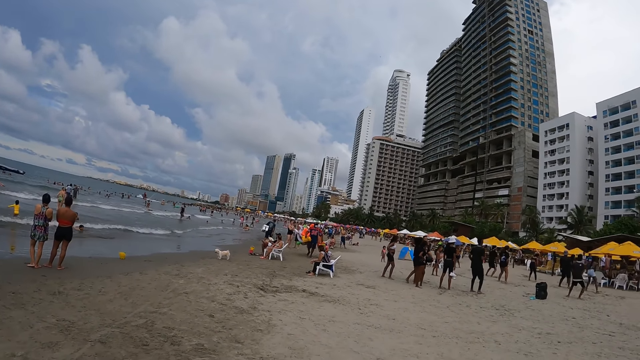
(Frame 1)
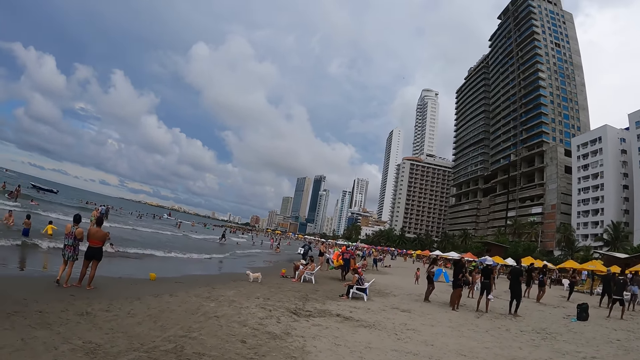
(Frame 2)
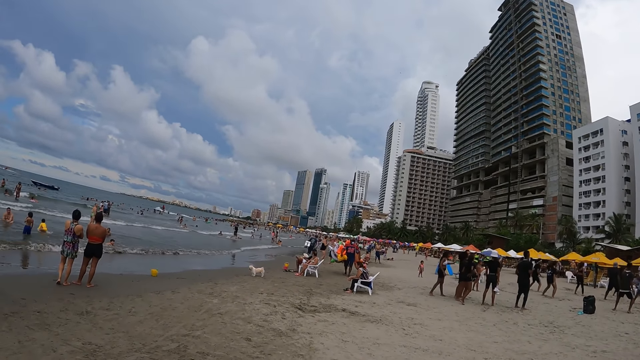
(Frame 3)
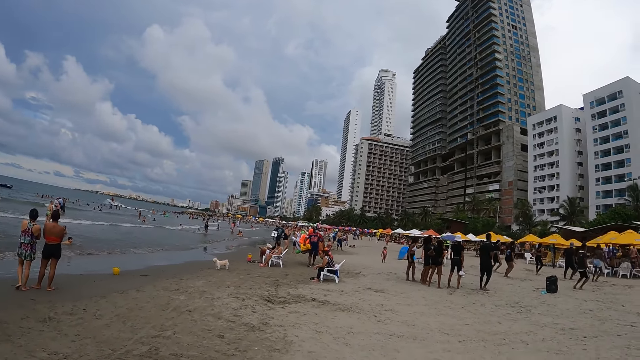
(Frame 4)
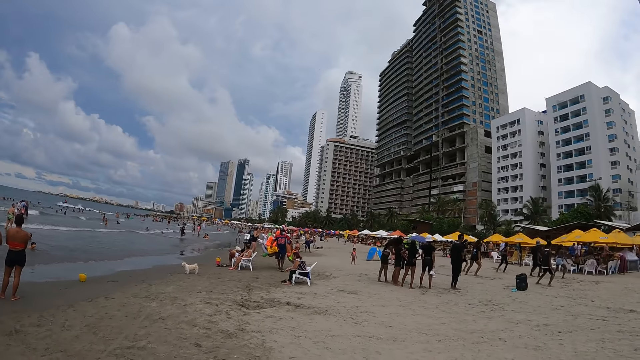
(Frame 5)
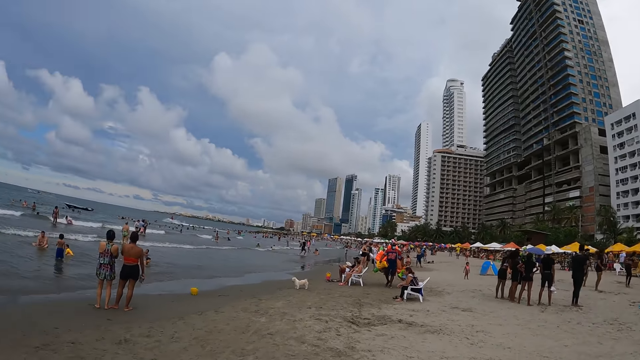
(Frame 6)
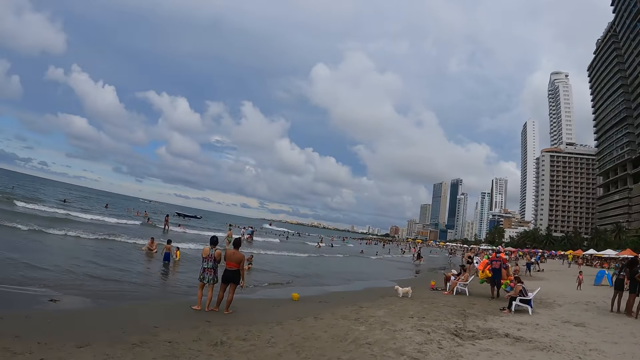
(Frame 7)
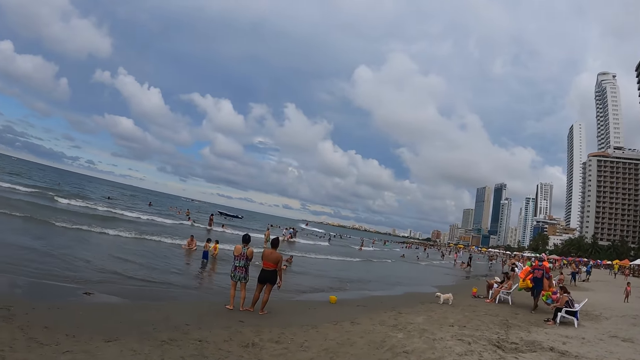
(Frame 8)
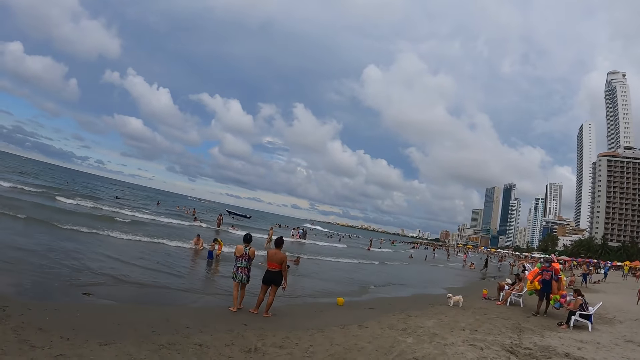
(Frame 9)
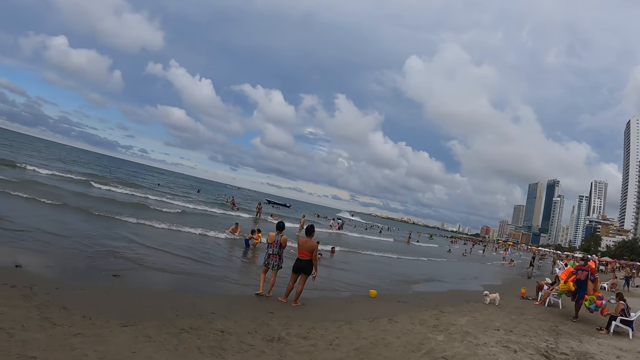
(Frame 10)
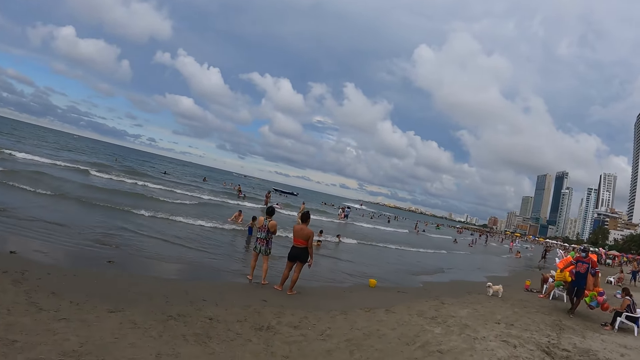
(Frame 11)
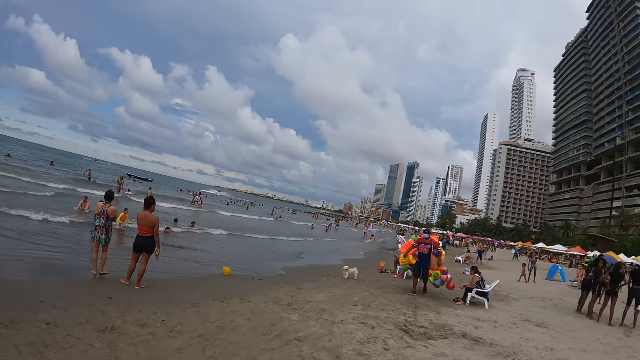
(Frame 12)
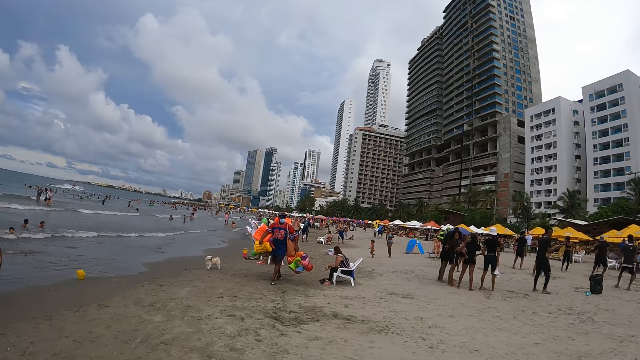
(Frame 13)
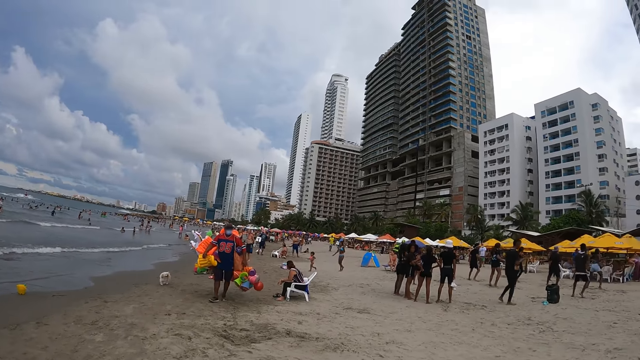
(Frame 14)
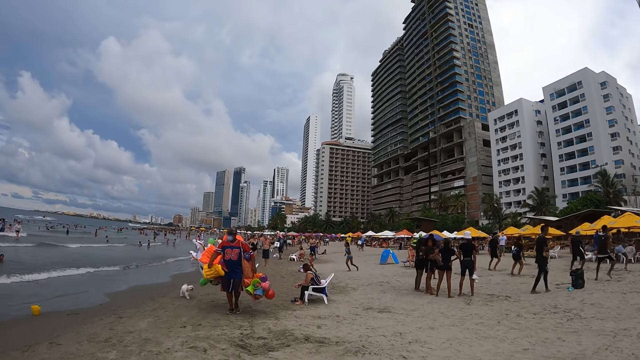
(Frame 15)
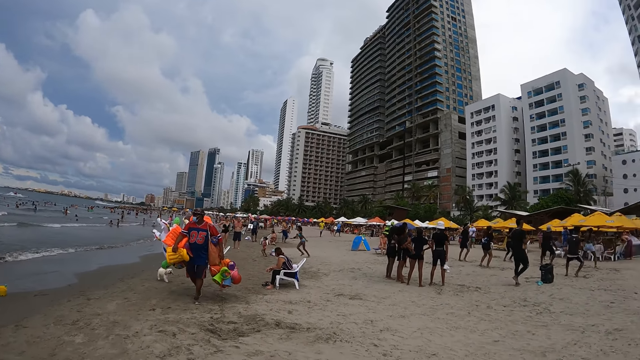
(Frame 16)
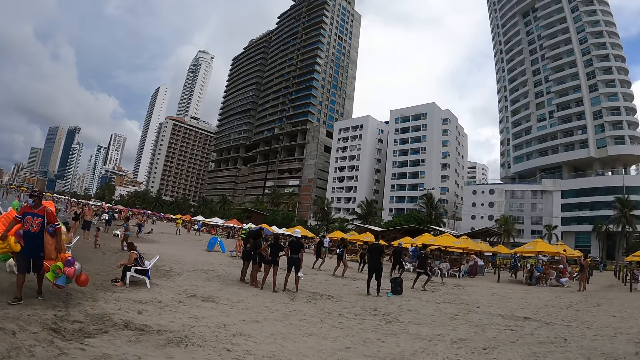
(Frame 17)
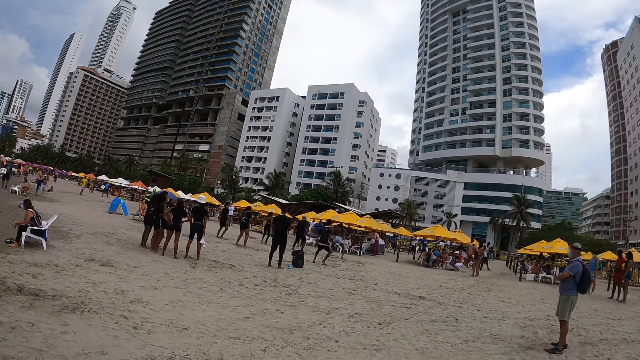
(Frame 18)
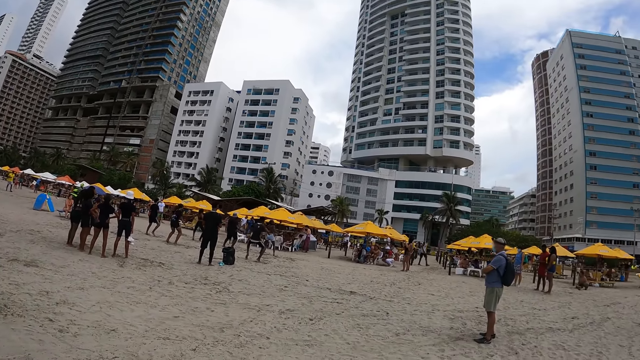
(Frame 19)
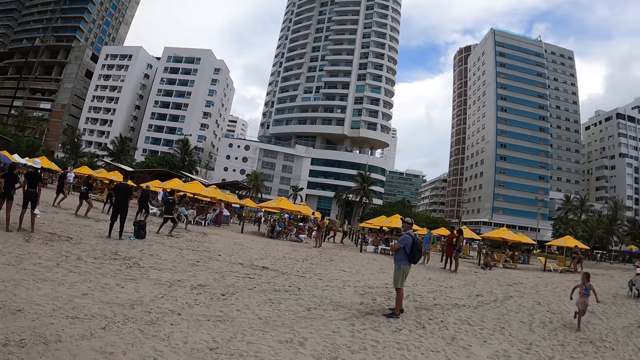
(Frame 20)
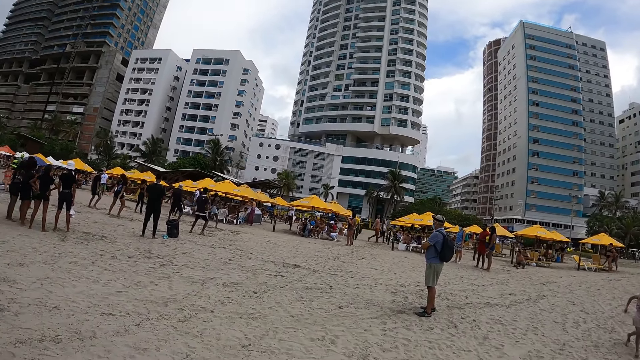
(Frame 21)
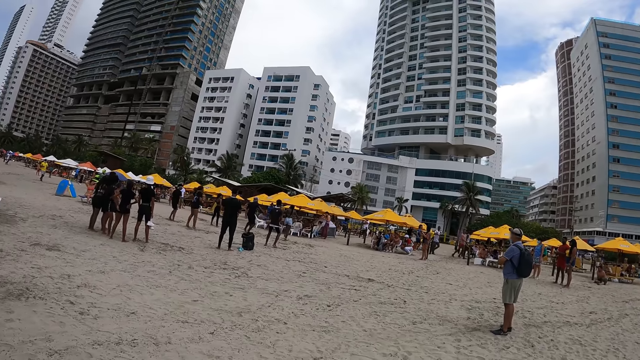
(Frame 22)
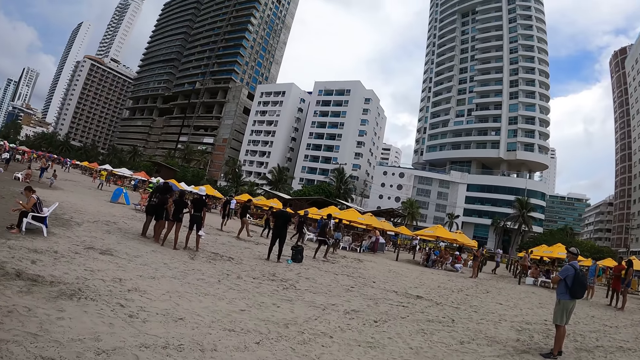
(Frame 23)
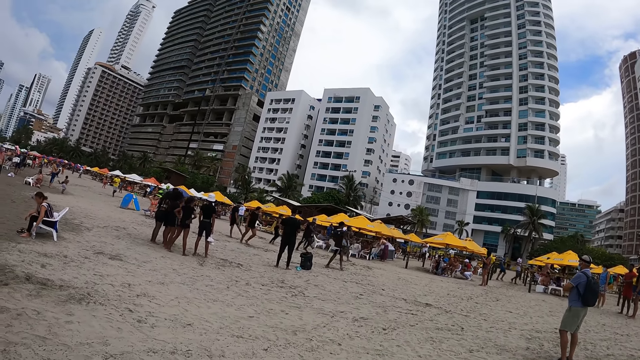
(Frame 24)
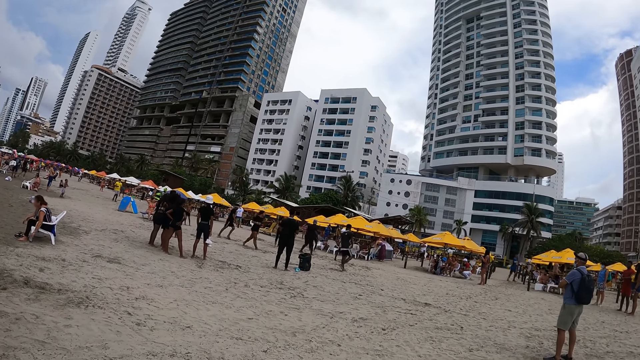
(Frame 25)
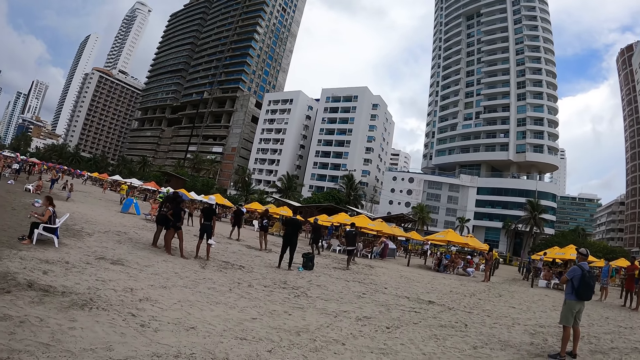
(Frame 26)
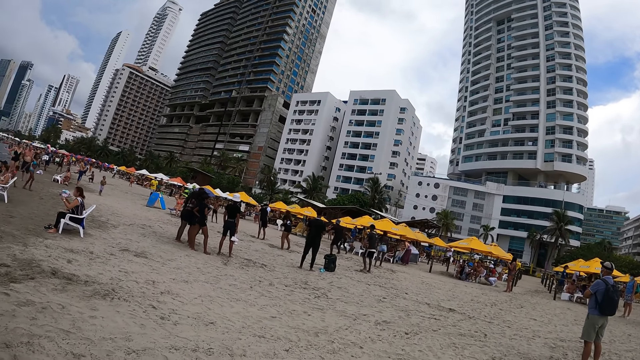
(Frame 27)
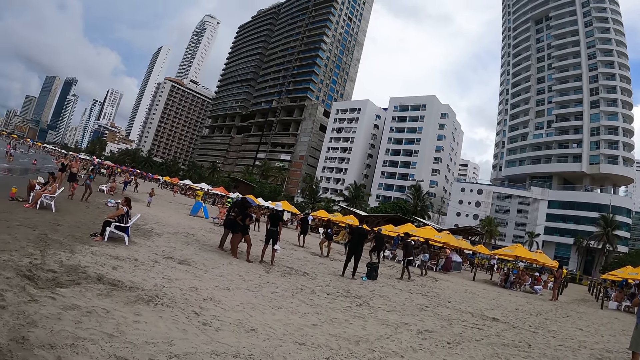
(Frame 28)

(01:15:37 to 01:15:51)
The camera wearer looks at waves. They look at a hawker. They look at a man. They look at a child. They watch dancers.

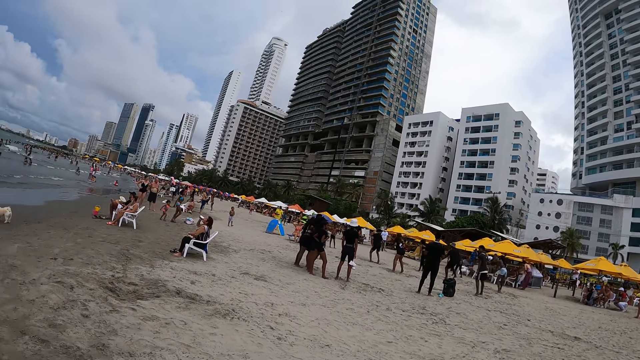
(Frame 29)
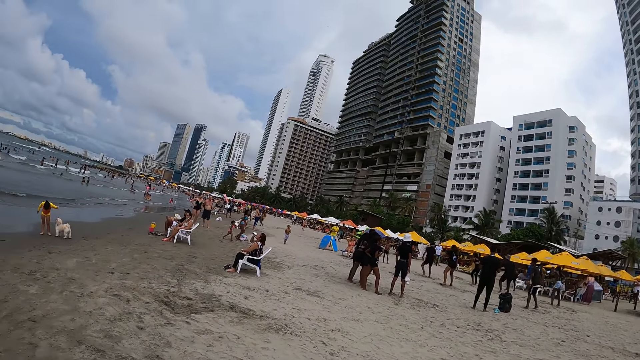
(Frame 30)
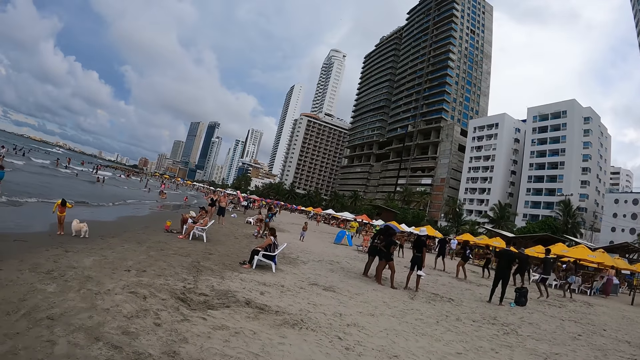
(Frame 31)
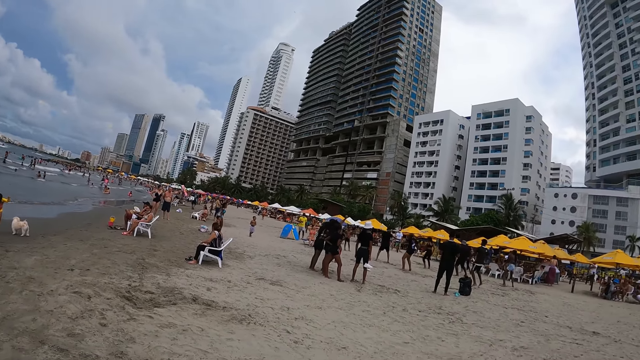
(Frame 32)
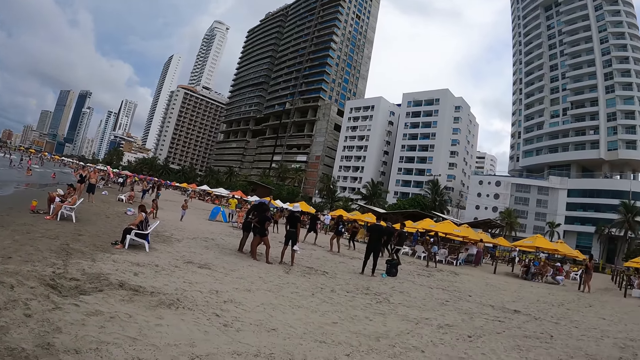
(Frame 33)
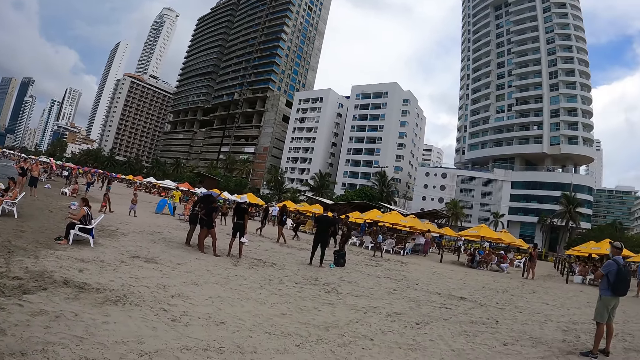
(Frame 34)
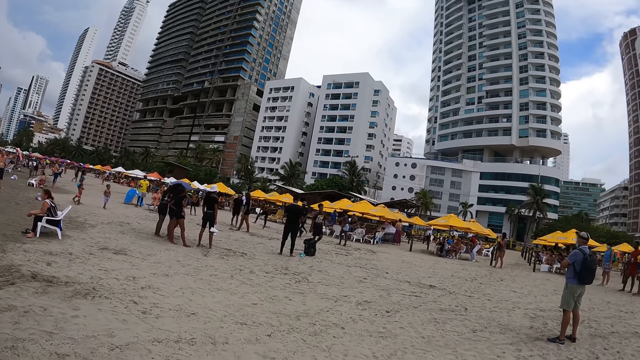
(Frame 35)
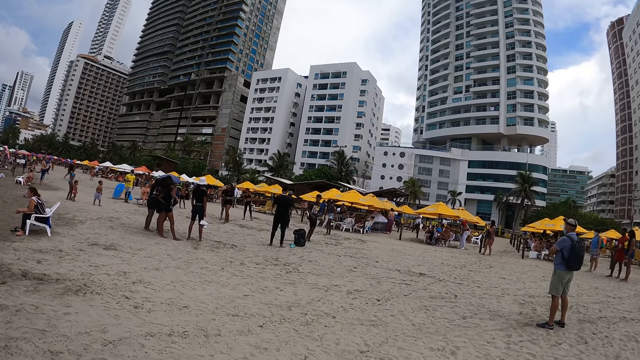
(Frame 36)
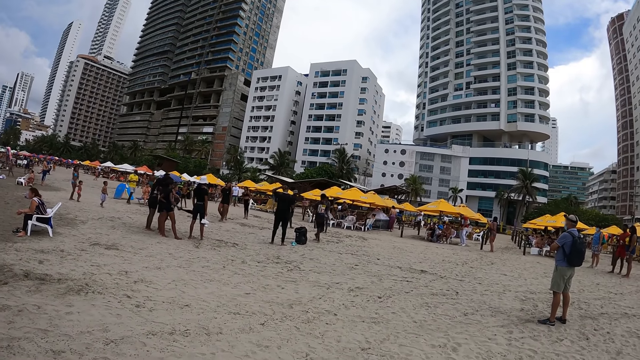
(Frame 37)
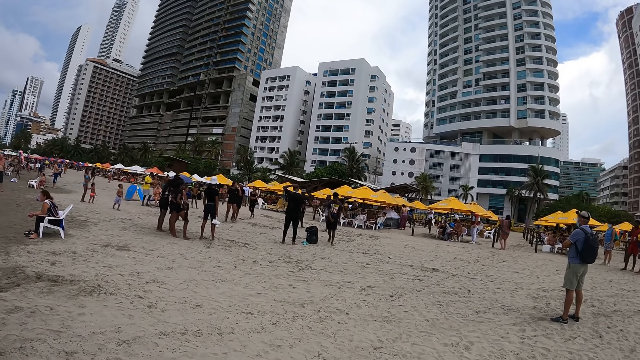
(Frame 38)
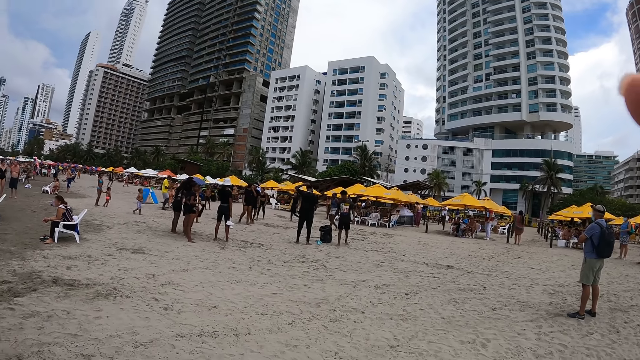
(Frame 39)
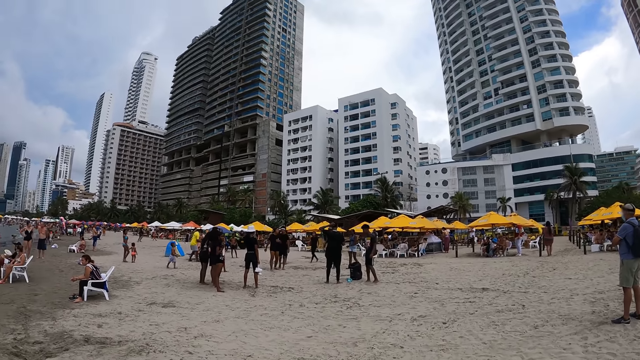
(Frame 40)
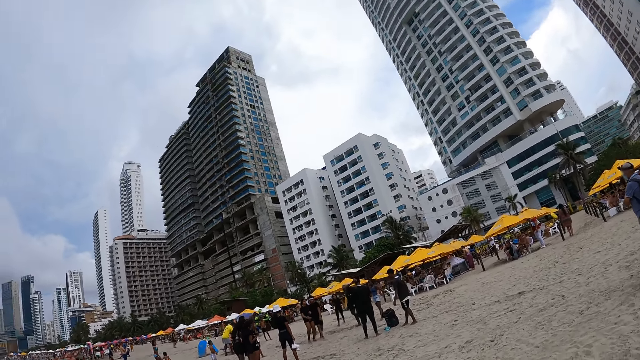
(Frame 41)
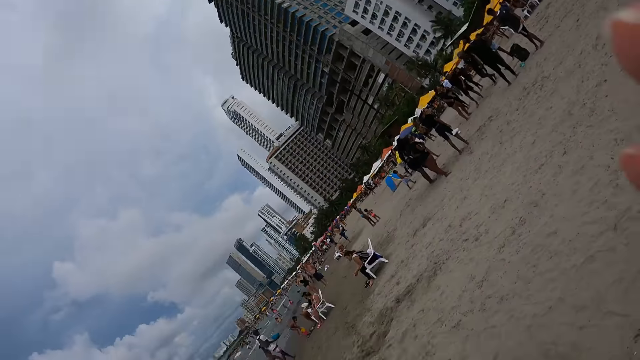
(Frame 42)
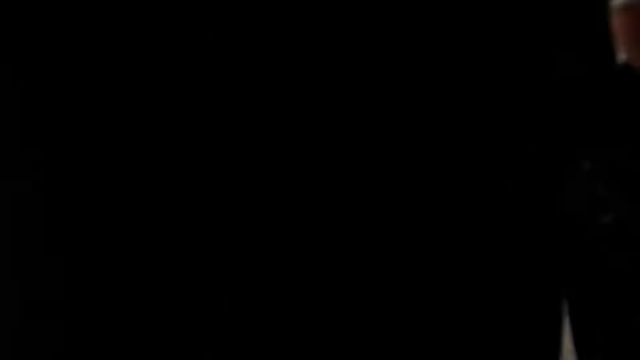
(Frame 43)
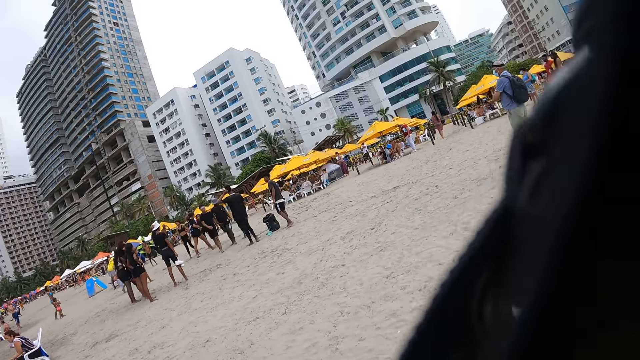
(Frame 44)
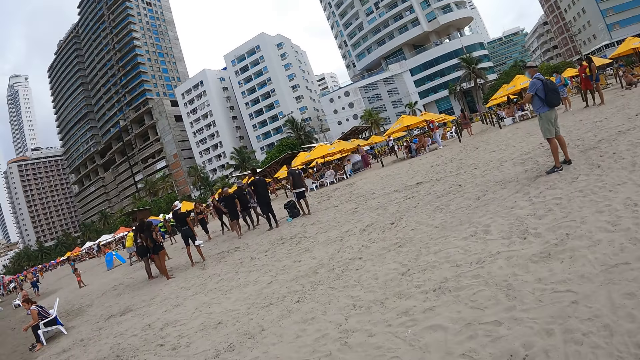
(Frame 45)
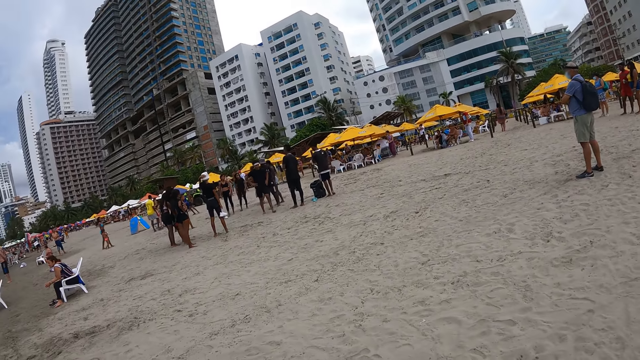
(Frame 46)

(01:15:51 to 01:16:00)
The camera wearer looks at a beach shore. He watches dancers. He moves a hand. He looks at buildings. He looks at the sandy beach area. He adjusts a camera on his forehead.
